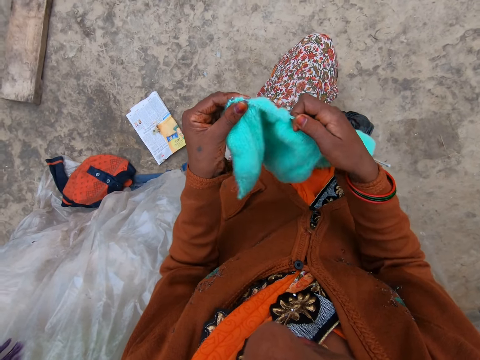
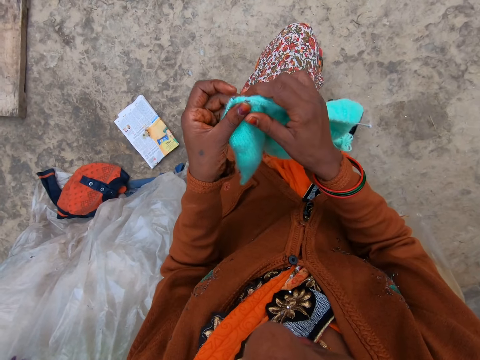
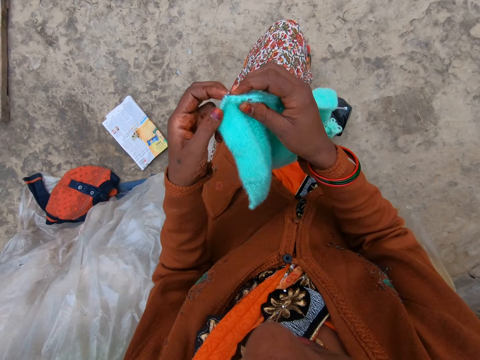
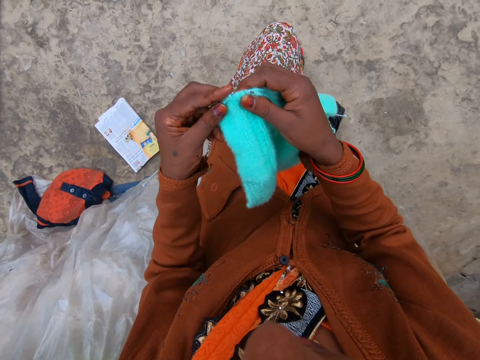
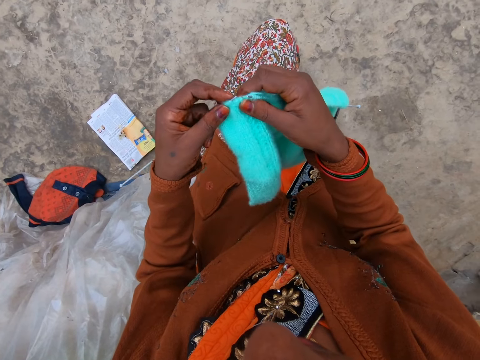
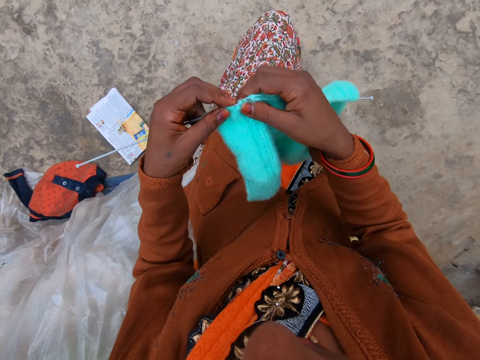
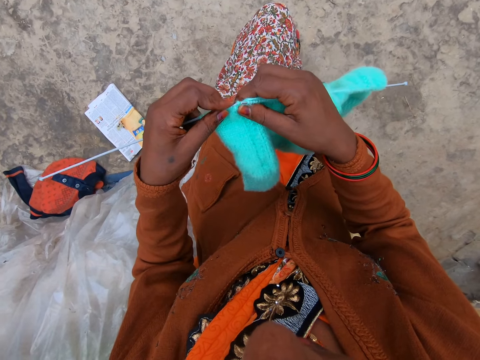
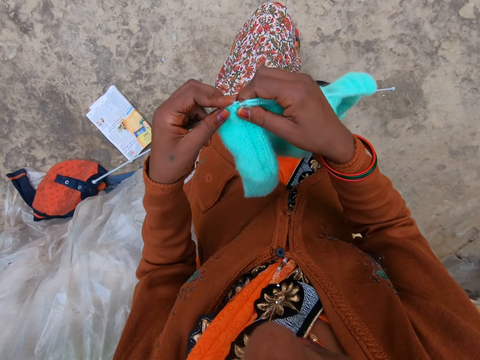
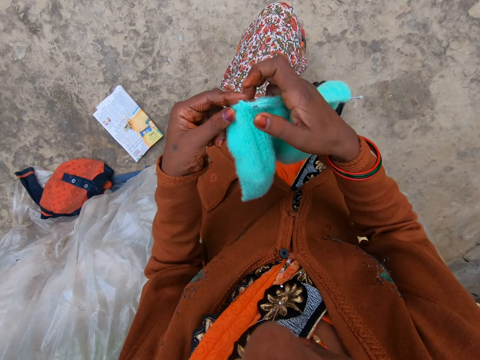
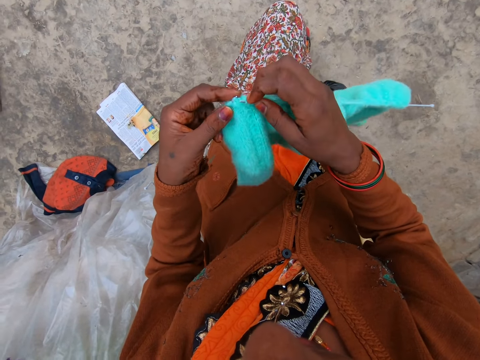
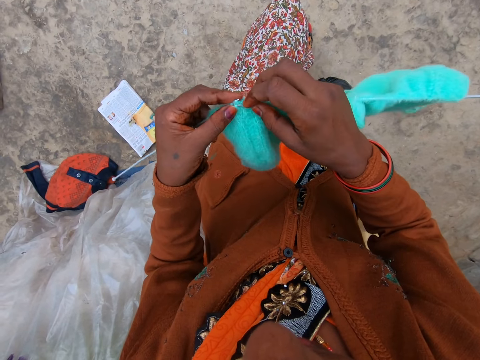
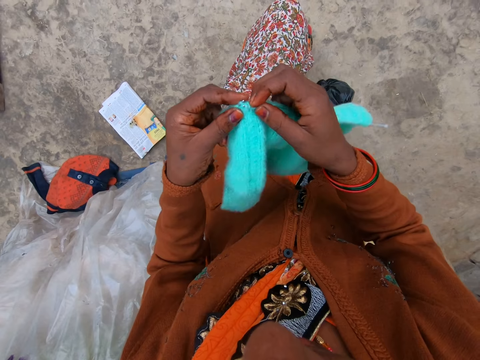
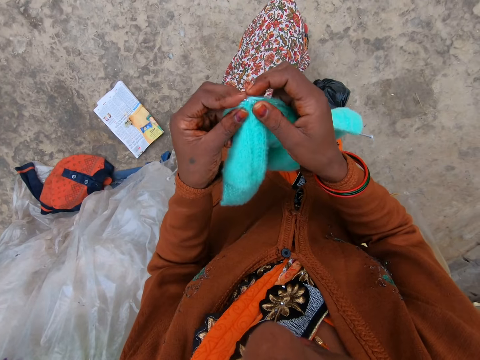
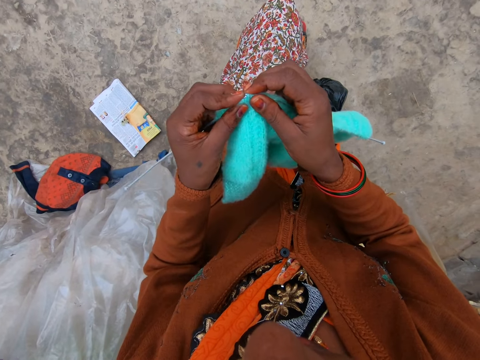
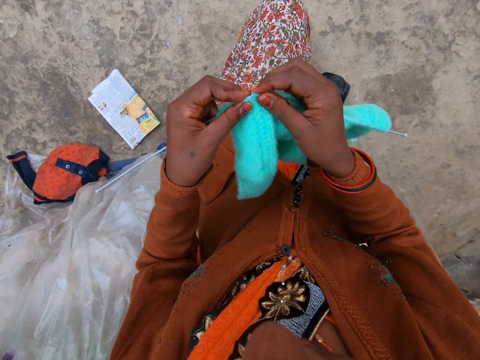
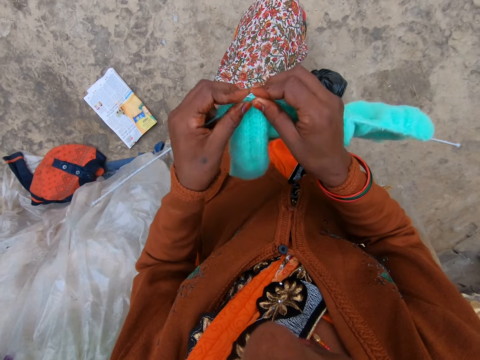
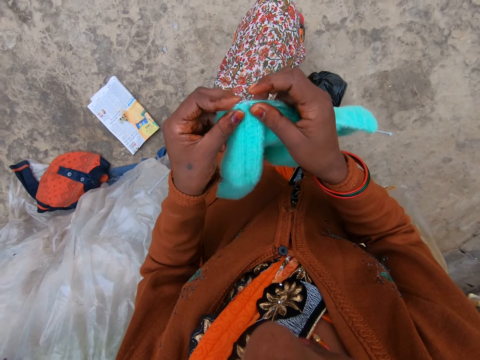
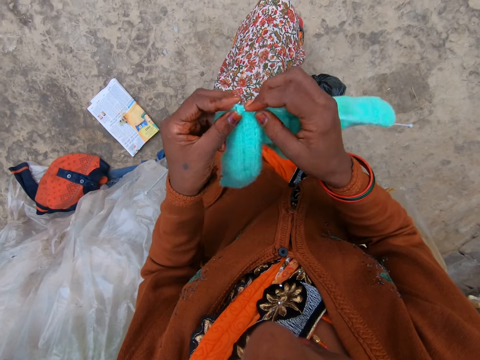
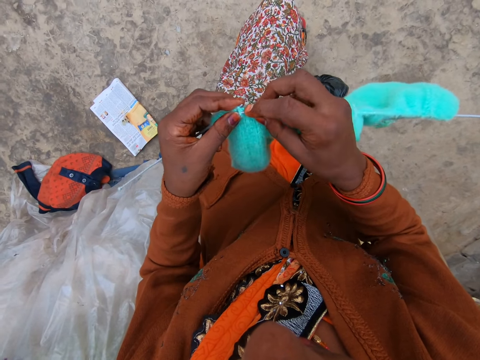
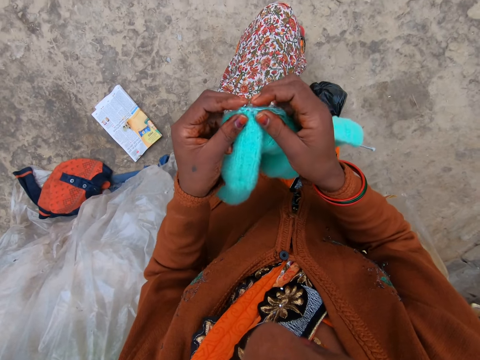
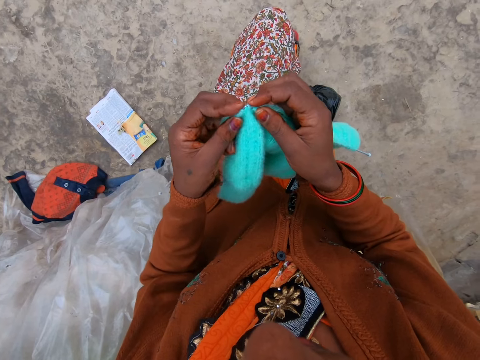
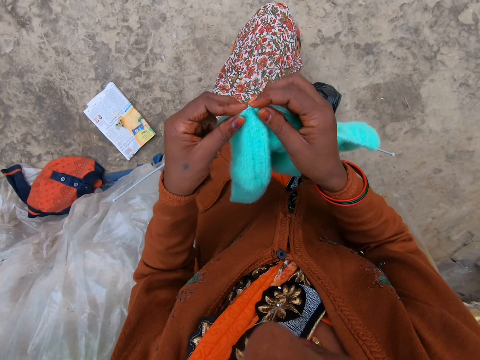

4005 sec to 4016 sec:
The camera wearer adjusts a knitted fabric on a knitting needle. They knit a piece of fabric with the knitting needle. They adjust the knitted fabric on the knitting needle. They knit the piece of fabric with the knitting needle.

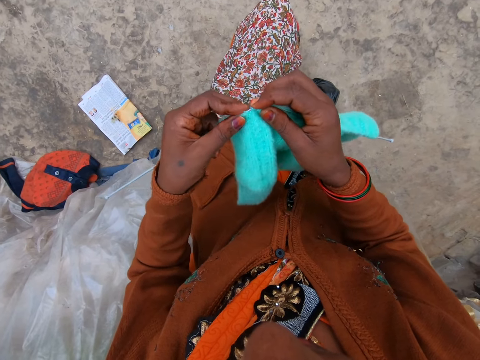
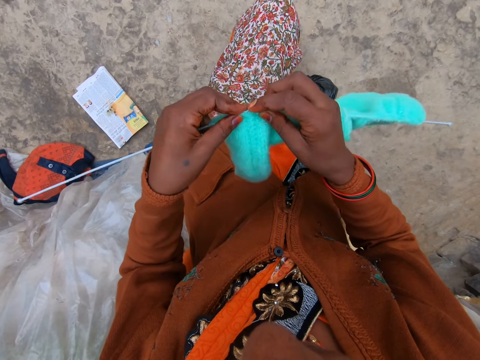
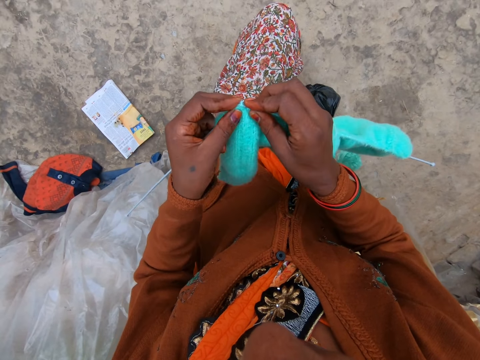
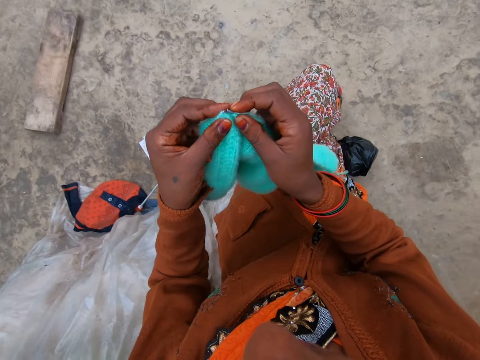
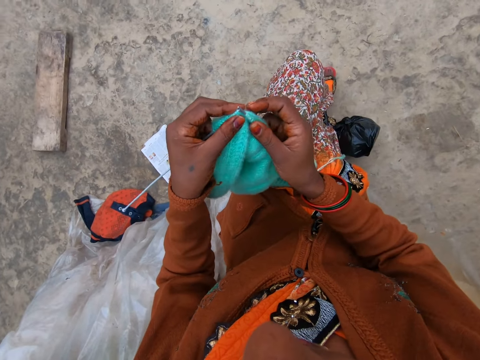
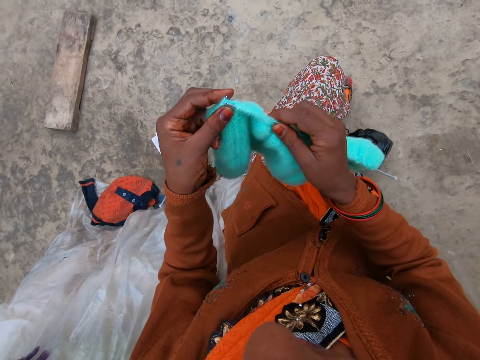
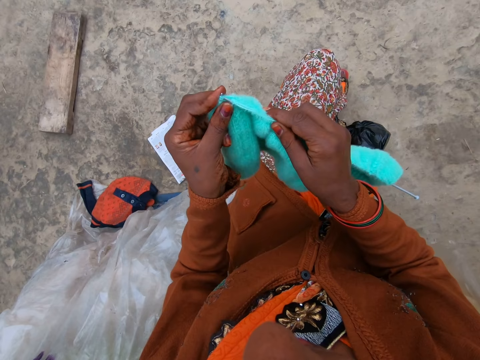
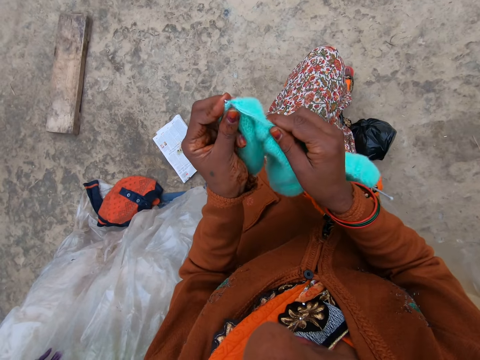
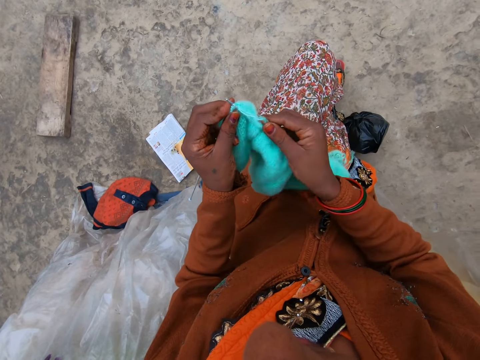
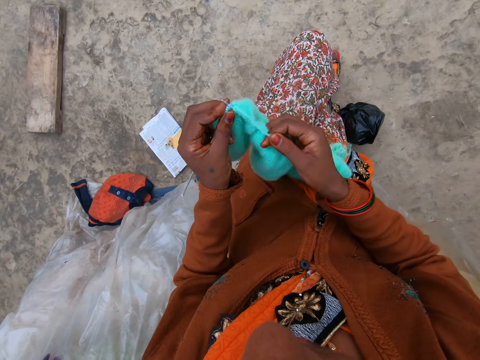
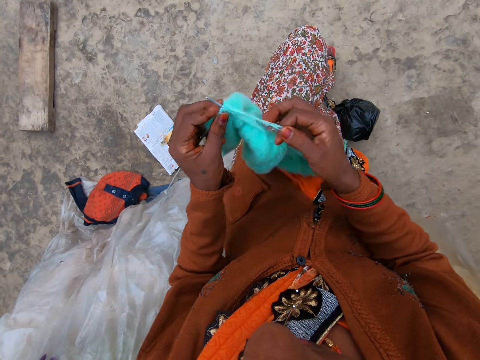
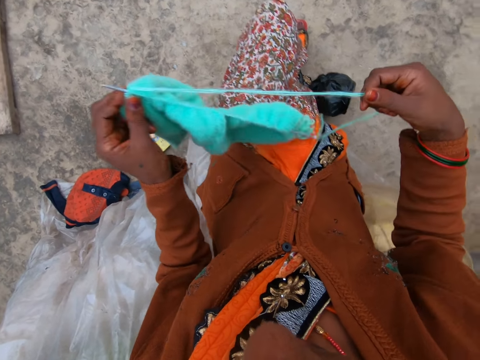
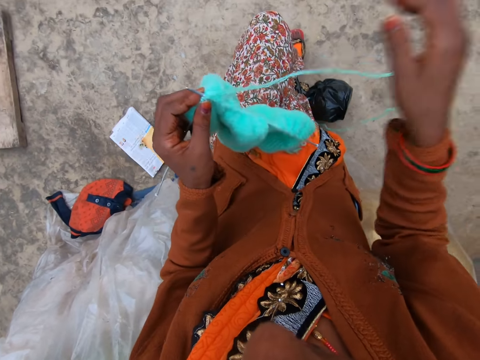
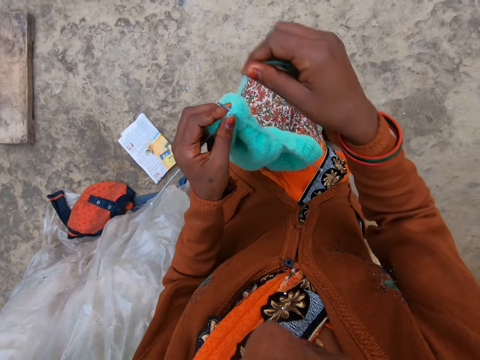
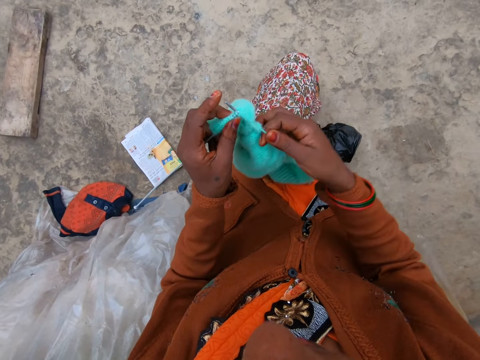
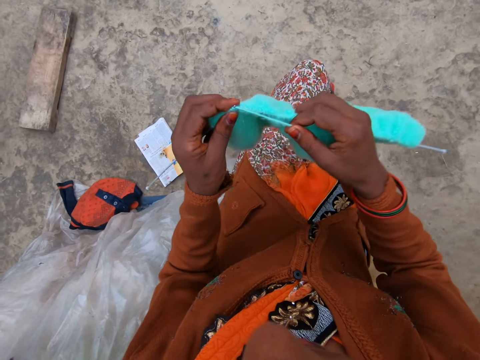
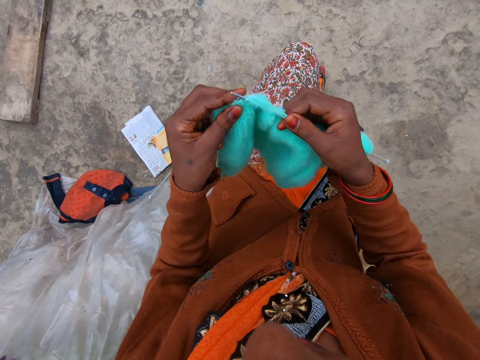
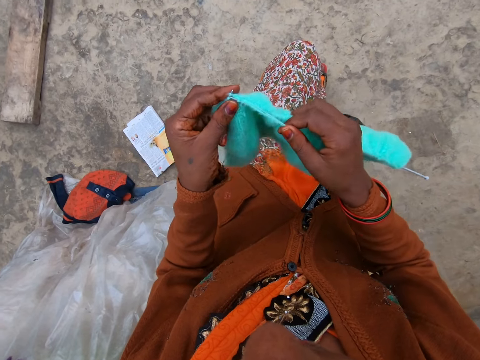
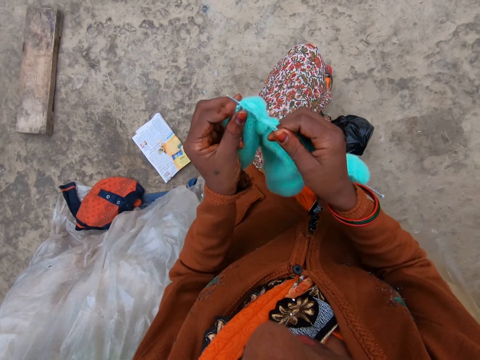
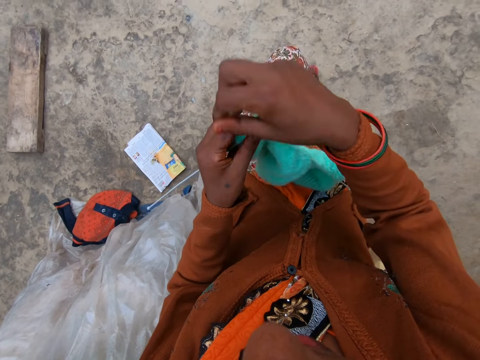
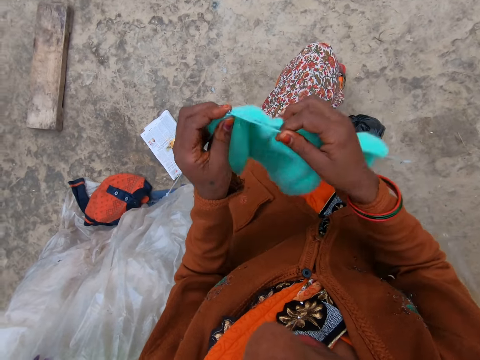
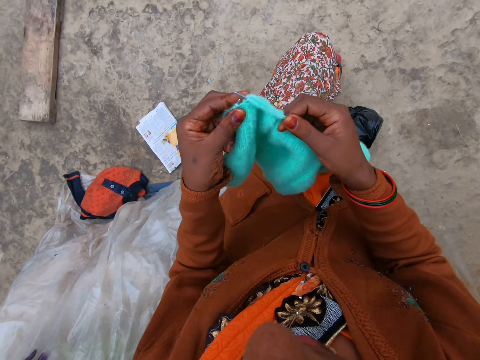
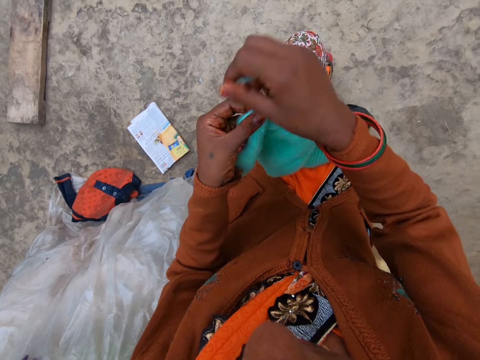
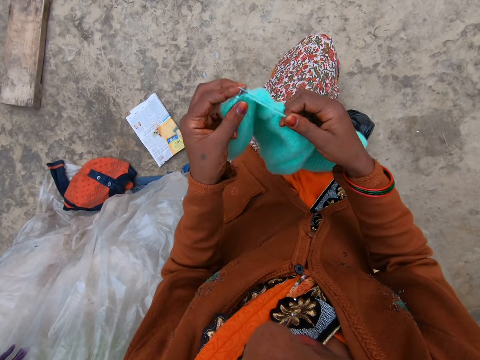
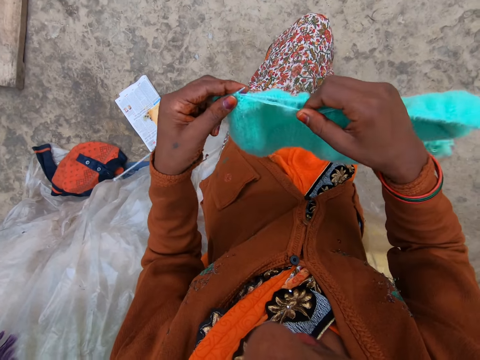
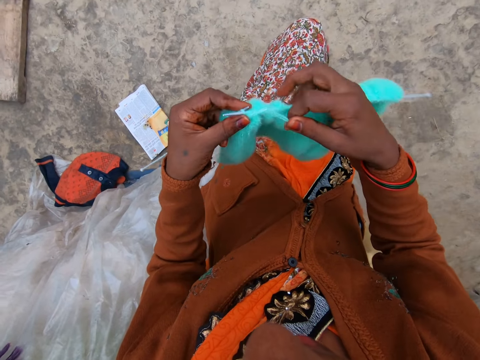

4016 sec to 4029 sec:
The camera wearer adjusts a knitted fabric on a lap. She knits a piece of fabric with a knitting needle. She straightens a knitting thread with her hand. She pulls the thread. She coils the knitting thread on the knitting needle. She knits the piece of fabric with the knitting needle. She coils the knitting thread on the knitting needle. She knits the piece of fabric with the knitting needle. She coils the knitting thread on the knitting needle. She knits the piece of fabric with the knitting needle.

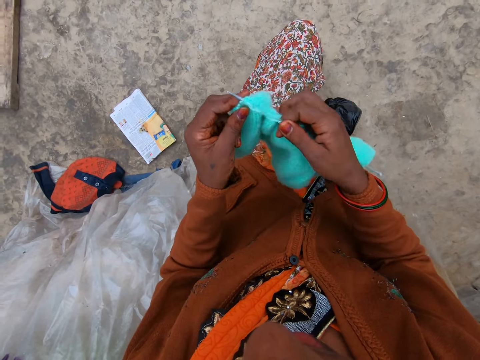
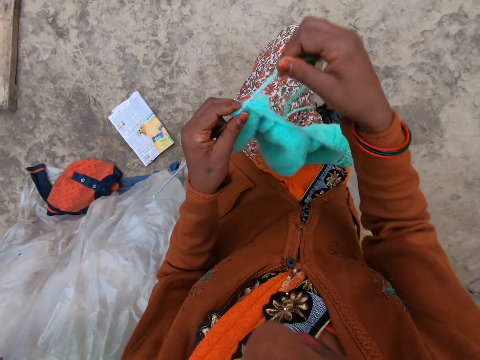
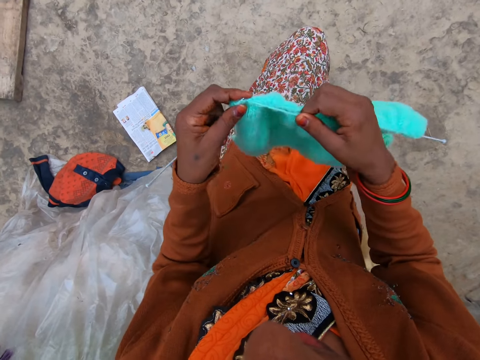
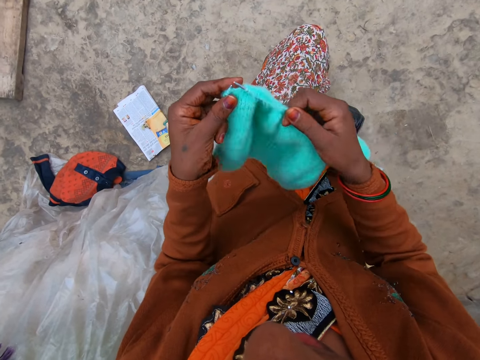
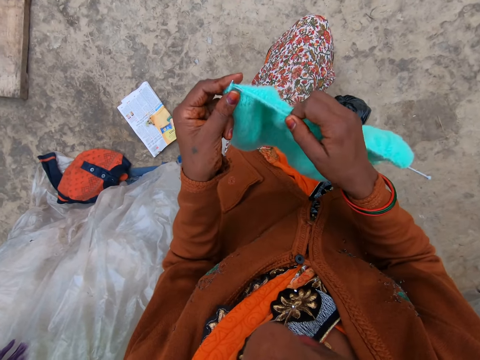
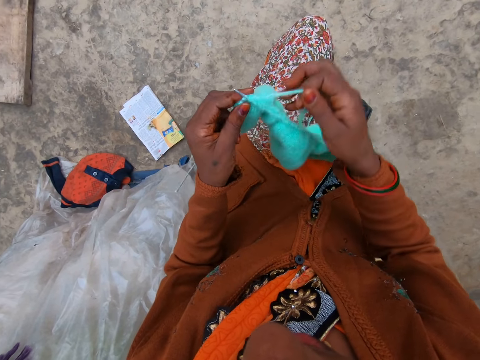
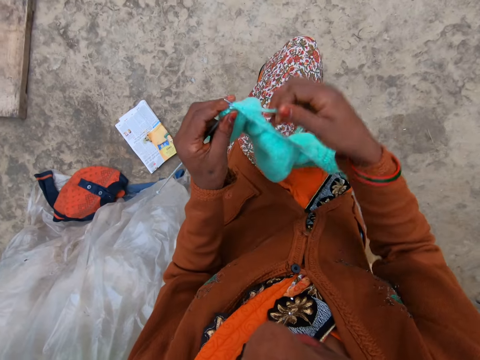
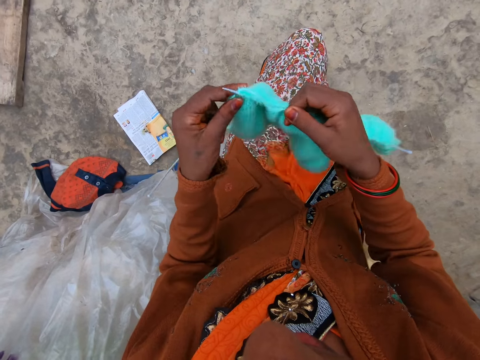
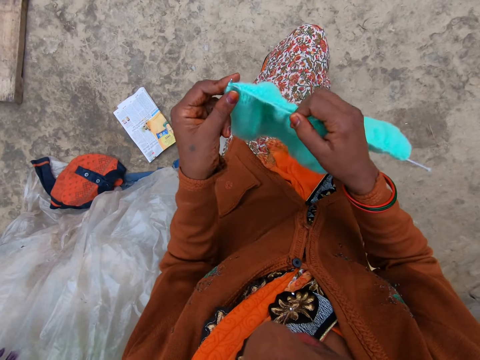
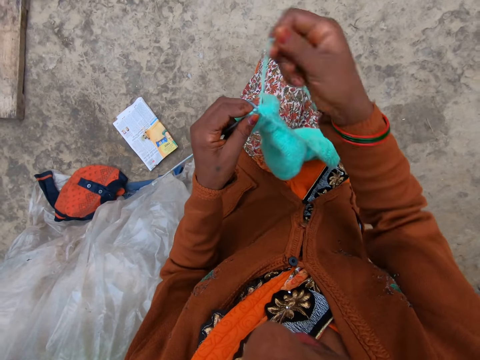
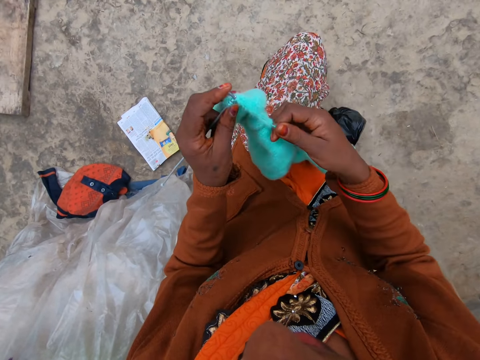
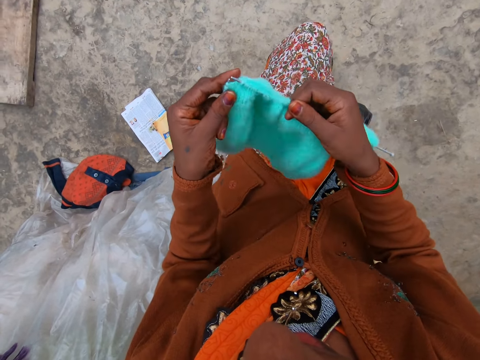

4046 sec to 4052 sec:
The camera wearer coils a knitting thread on a knitting needle. They knit a piece of fabric with the knitting needle. They coil the knitting thread on the knitting needle. They knit the piece of fabric with the knitting needle. They coil the knitting thread on the knitting needle. They knit the piece of fabric with the knitting needle.
